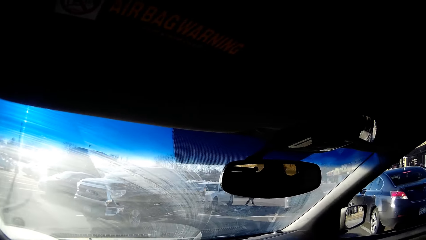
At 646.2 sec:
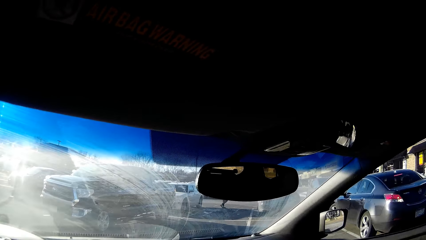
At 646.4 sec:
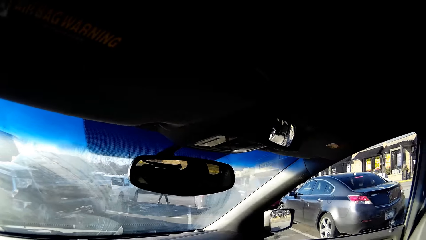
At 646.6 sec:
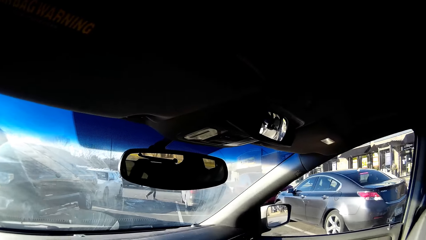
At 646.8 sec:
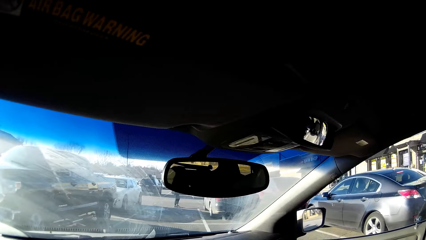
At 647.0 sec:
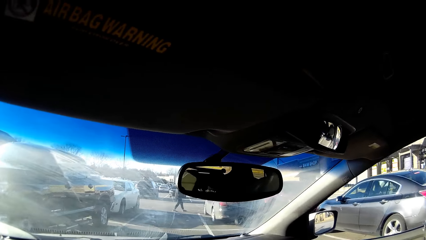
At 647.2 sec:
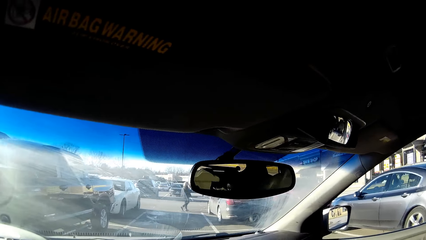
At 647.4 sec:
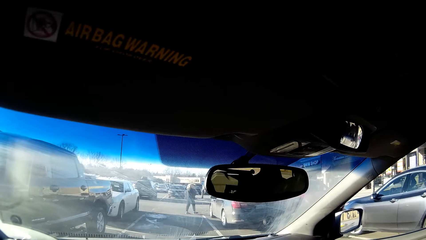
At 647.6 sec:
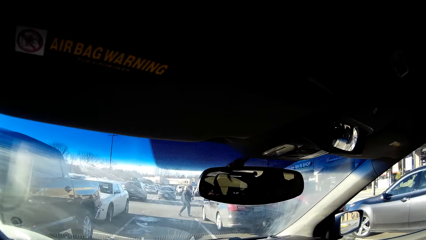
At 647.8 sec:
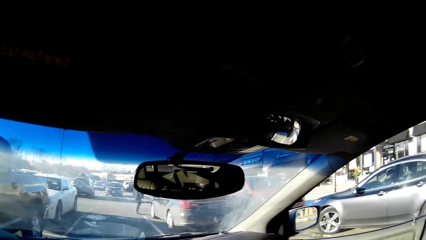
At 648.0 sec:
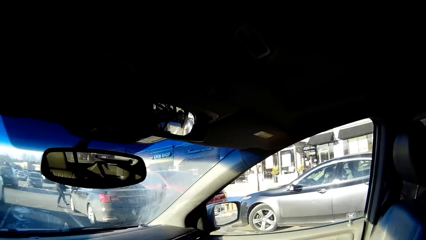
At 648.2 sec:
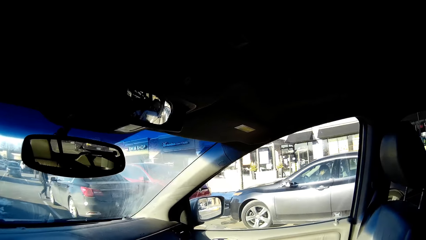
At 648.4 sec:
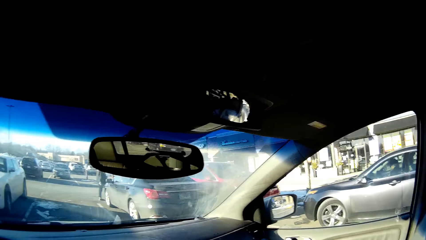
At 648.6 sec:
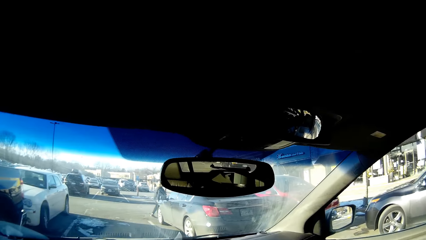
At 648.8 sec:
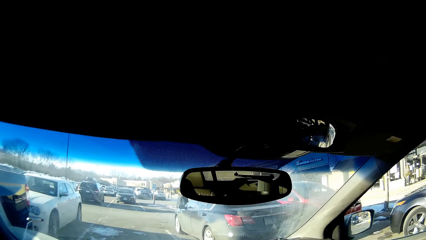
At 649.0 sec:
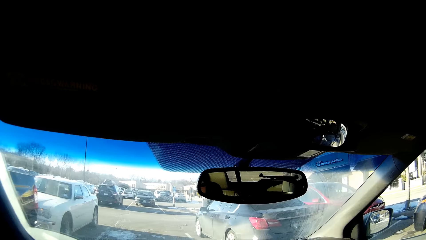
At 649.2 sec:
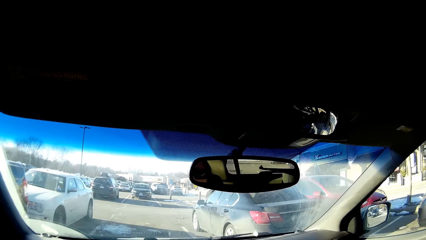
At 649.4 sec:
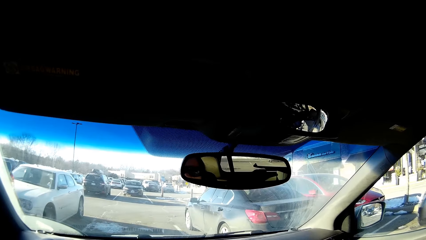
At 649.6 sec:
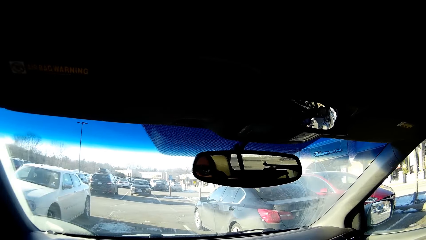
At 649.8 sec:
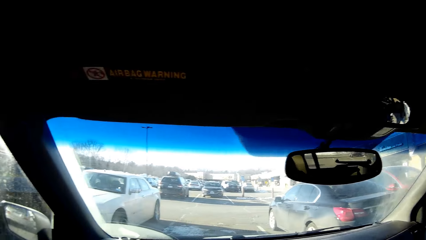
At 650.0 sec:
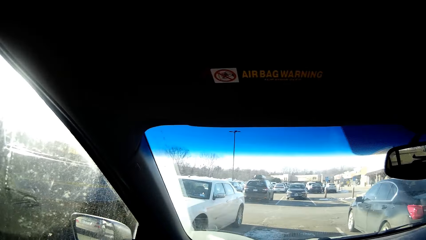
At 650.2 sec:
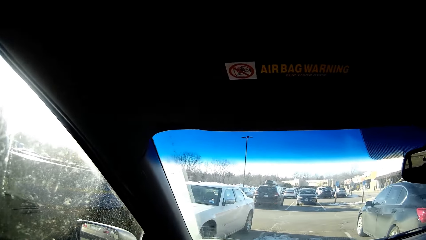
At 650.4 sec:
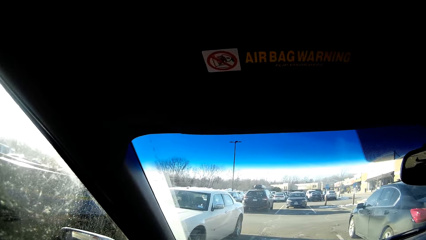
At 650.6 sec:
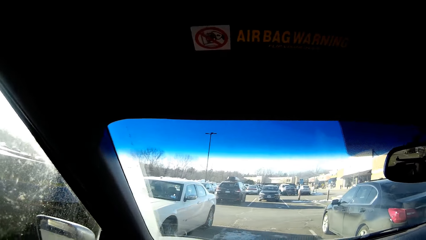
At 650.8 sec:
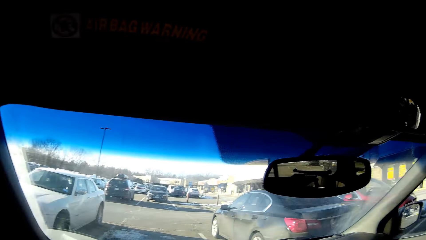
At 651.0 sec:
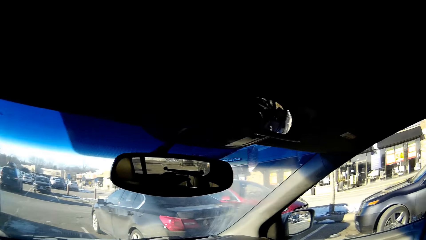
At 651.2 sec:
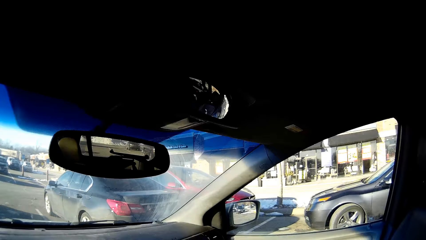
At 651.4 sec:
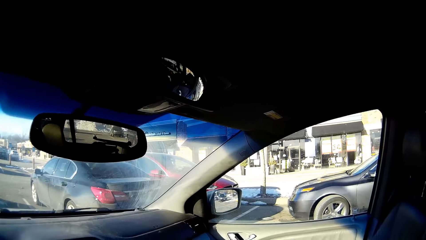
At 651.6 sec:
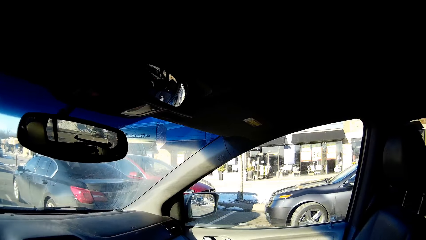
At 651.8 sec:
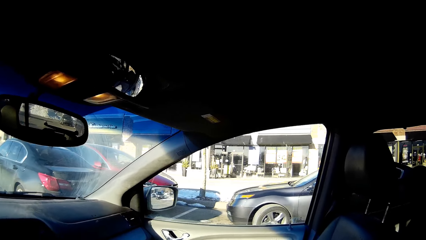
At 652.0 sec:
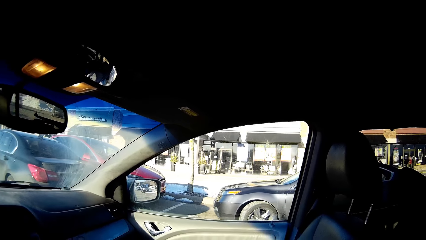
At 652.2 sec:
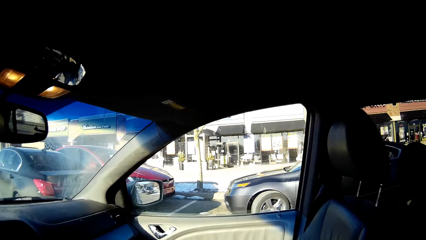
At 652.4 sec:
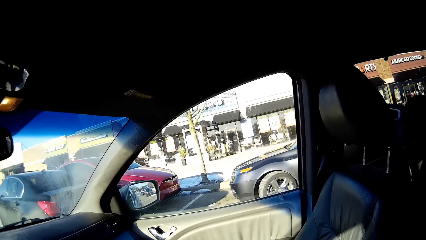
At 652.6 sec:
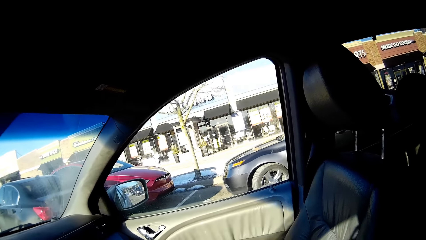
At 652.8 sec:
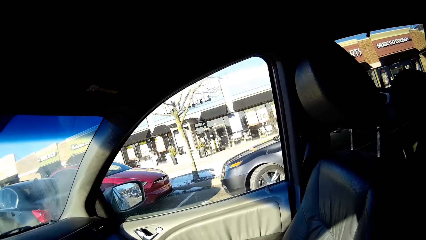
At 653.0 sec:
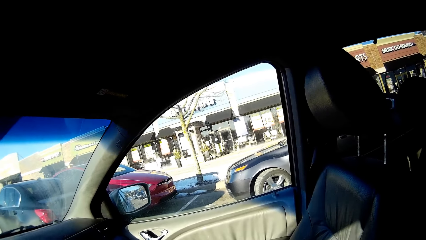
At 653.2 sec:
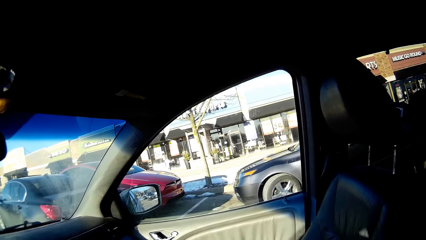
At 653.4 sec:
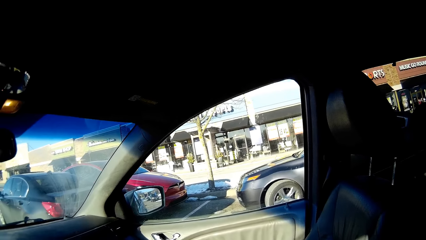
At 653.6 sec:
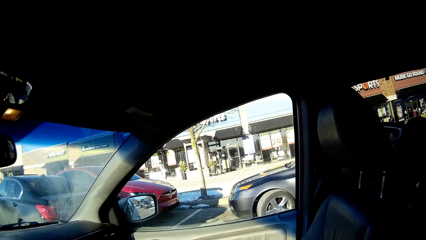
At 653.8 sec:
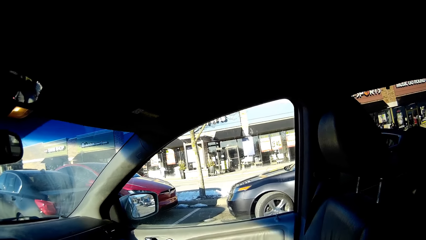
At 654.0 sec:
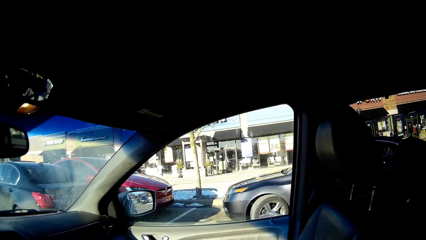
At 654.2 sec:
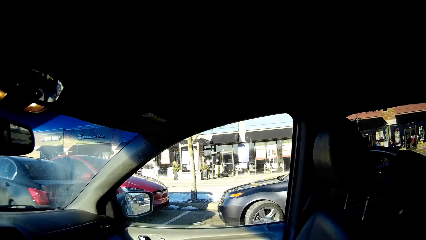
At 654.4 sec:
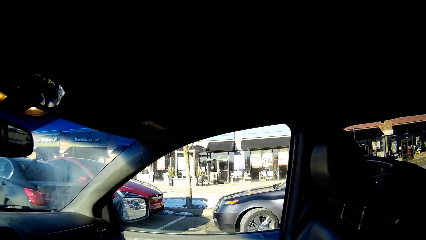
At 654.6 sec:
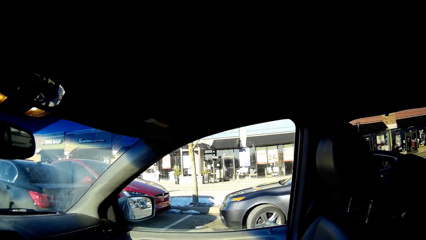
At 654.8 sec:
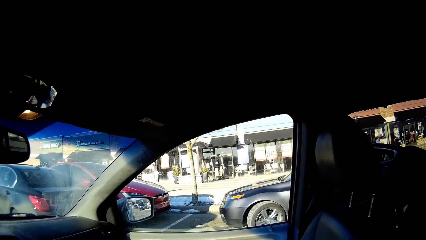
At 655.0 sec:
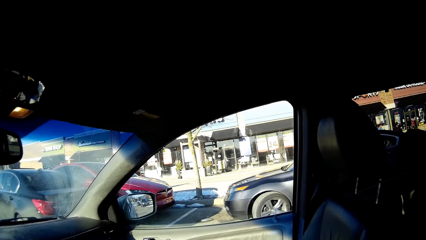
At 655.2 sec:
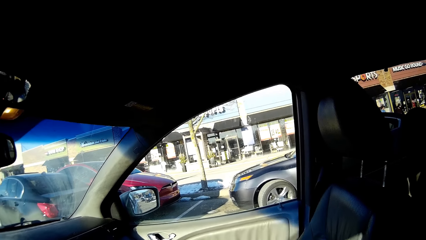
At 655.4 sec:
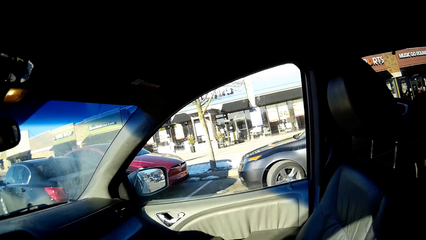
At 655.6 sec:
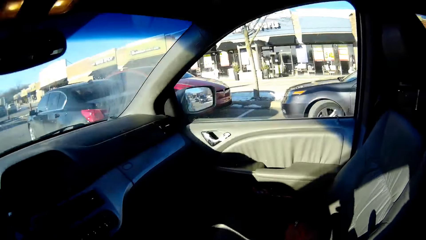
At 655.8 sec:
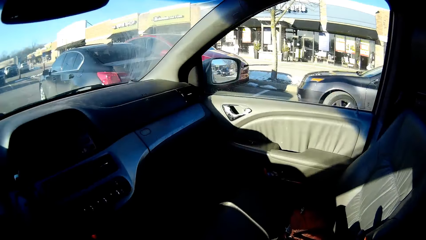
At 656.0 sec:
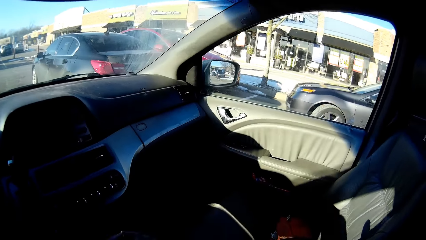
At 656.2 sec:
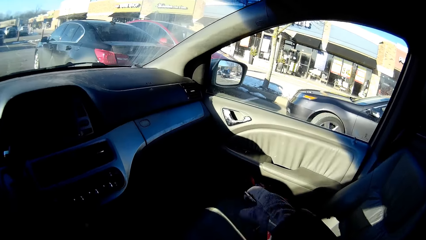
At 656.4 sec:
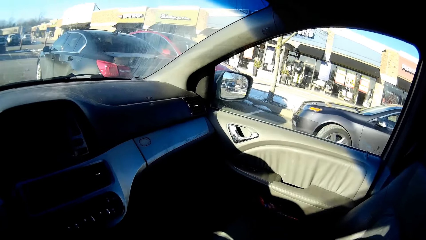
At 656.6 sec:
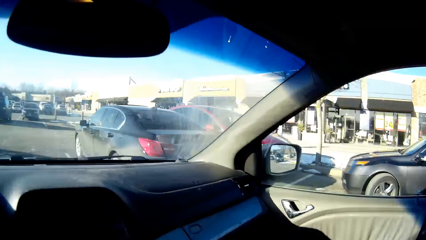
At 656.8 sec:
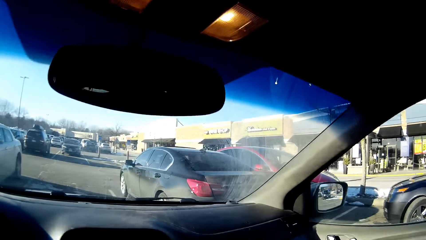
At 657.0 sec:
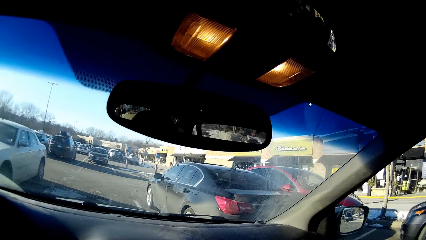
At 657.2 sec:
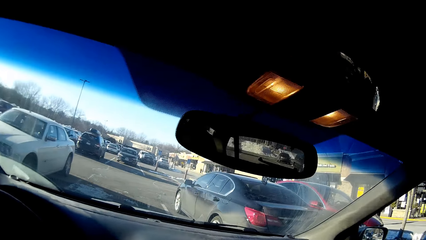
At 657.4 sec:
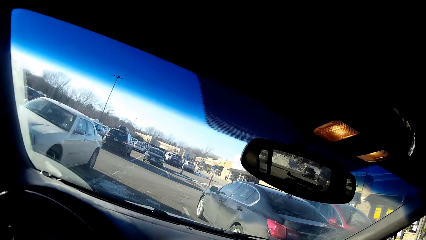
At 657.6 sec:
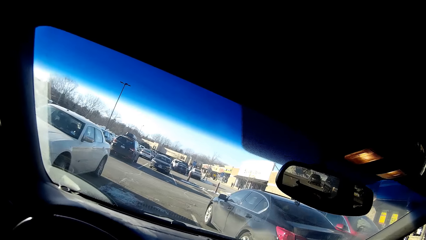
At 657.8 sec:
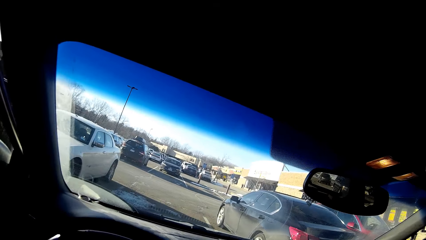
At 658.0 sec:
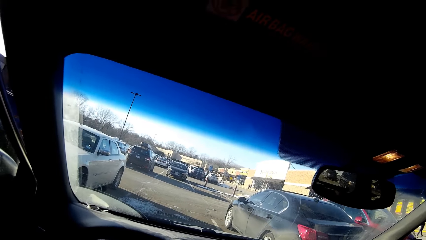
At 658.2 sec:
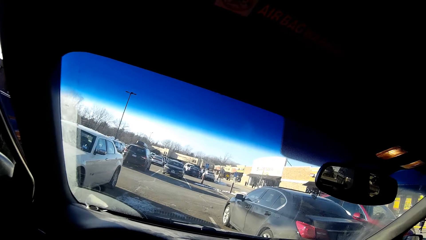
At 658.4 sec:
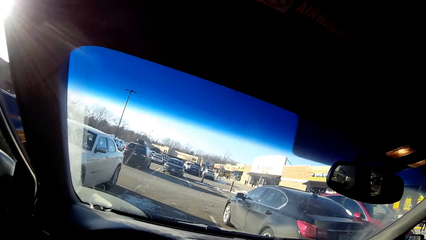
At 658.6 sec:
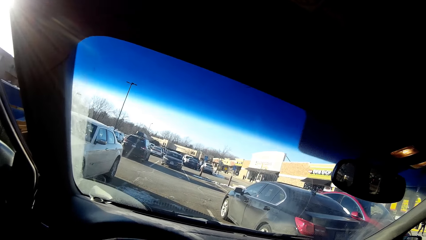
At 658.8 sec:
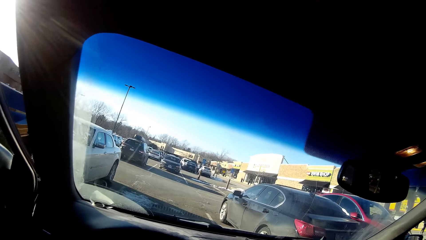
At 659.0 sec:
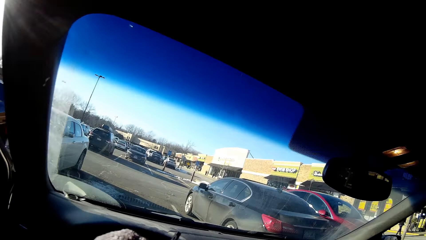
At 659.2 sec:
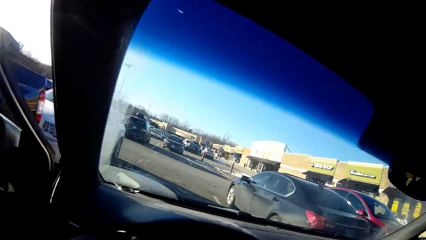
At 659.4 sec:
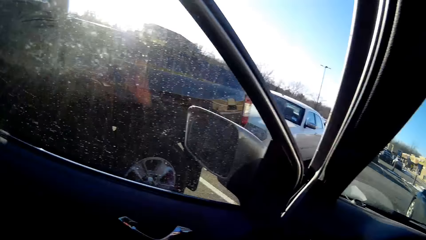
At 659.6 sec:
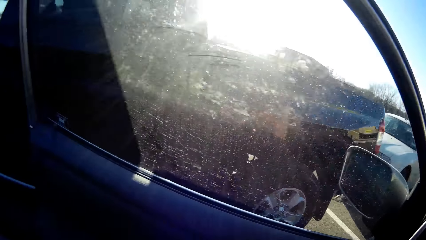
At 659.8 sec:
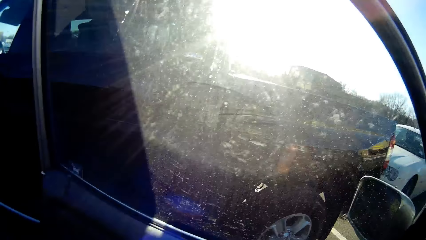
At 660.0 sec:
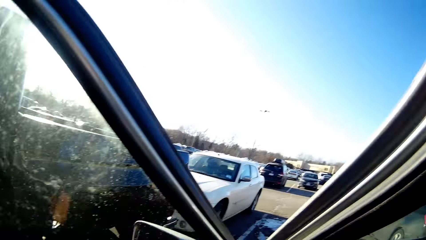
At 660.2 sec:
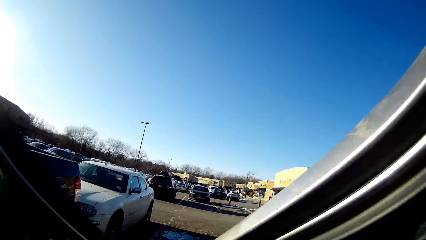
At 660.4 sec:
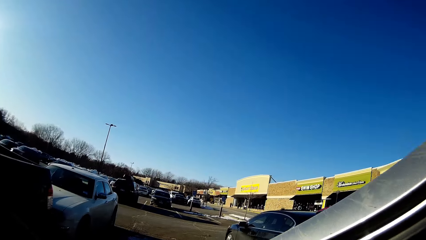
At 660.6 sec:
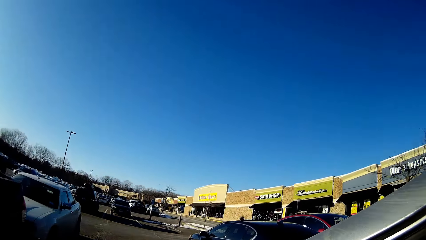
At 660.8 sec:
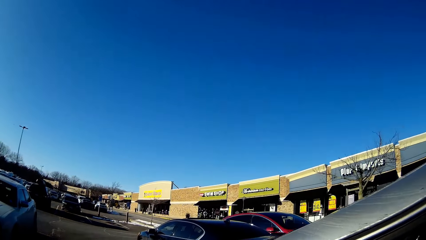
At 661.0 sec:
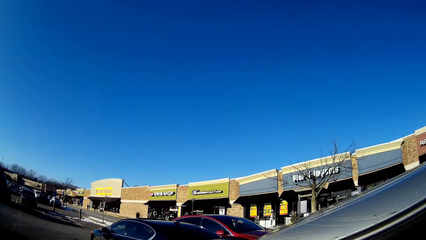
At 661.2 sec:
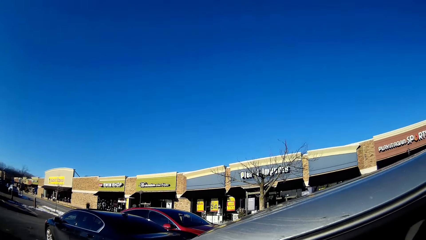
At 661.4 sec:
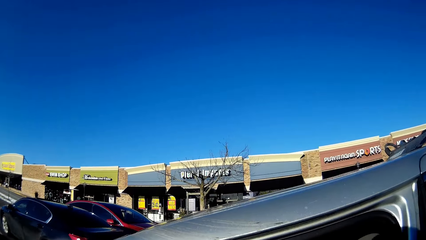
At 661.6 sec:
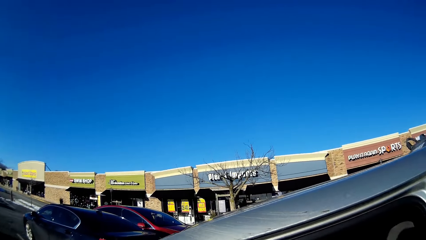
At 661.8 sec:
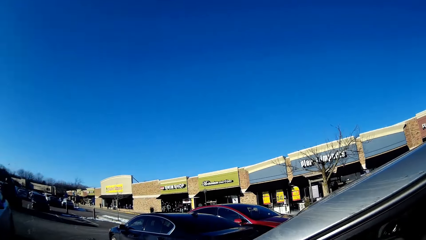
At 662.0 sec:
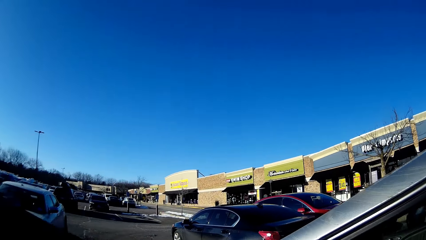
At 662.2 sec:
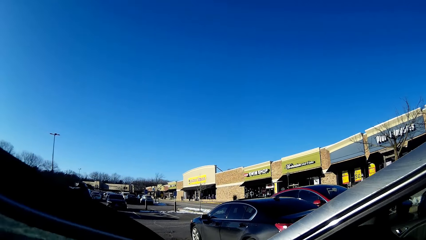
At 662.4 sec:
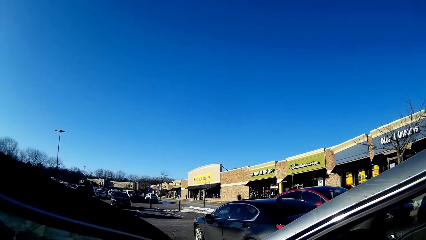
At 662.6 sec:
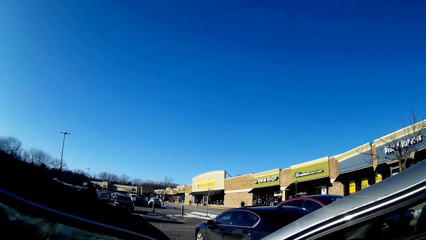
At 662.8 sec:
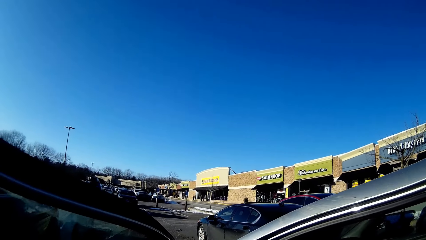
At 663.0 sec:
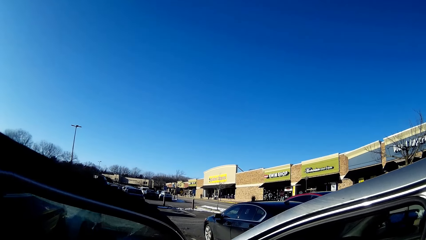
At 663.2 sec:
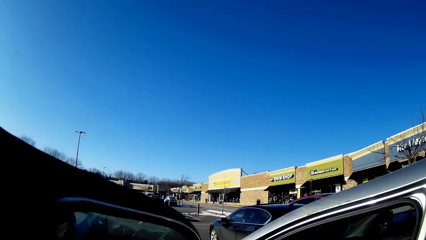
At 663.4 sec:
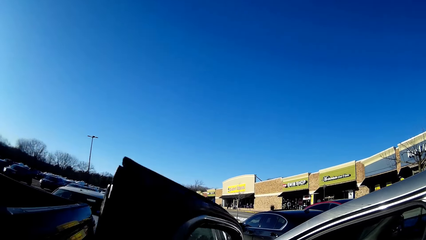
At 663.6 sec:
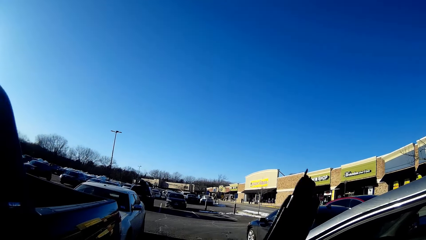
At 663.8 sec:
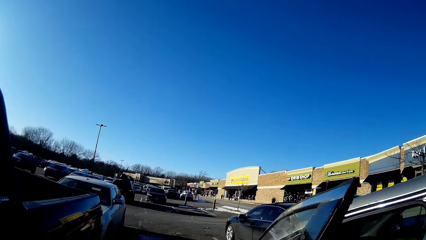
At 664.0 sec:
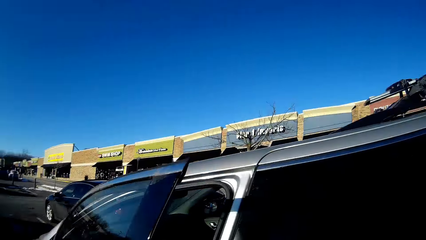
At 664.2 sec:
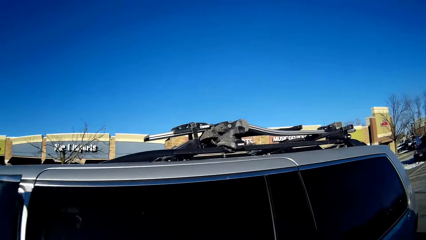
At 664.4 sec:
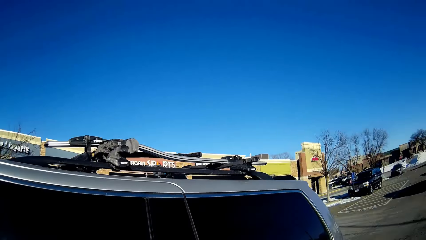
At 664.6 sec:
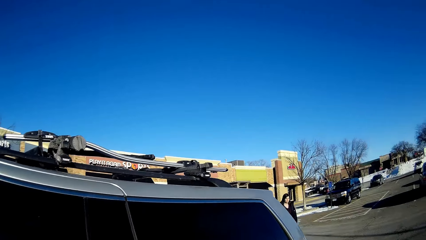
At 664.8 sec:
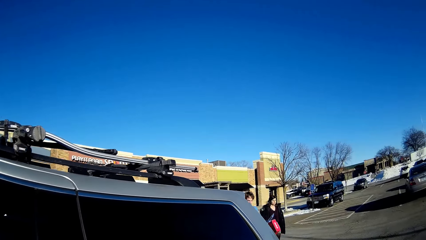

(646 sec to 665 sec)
The camera wearer parks the car in the parking lot. They look around. They untie a seat belt. They look around. They open the car door. They get out of the car. They look around. They close the car door.
